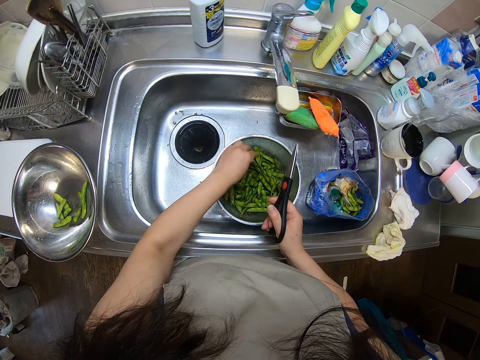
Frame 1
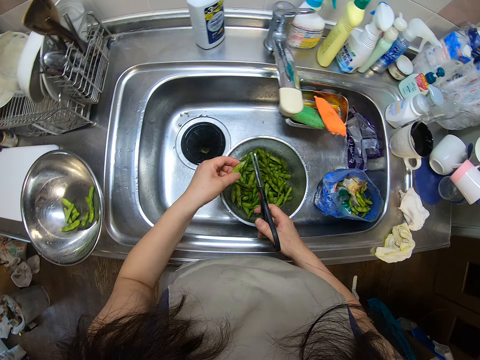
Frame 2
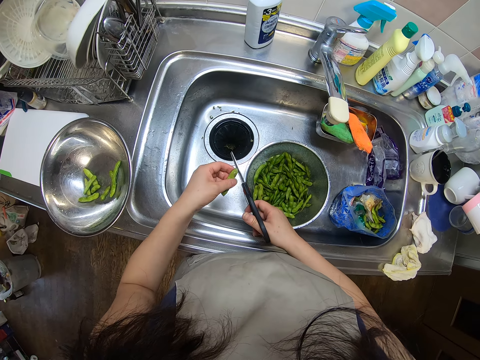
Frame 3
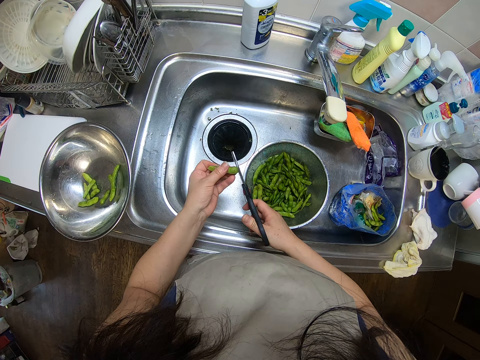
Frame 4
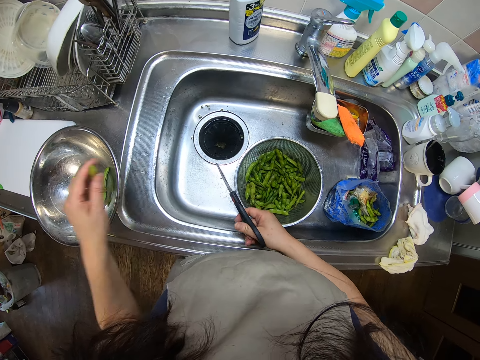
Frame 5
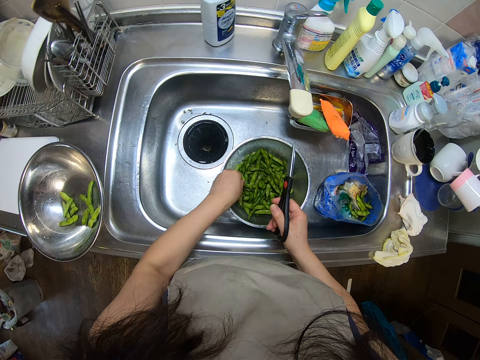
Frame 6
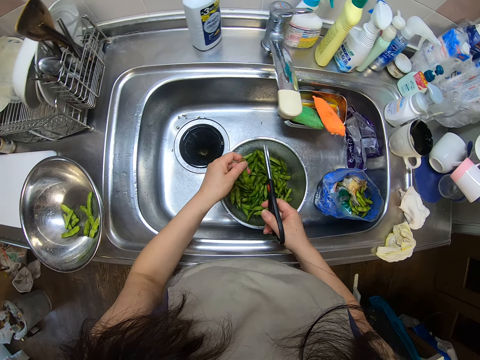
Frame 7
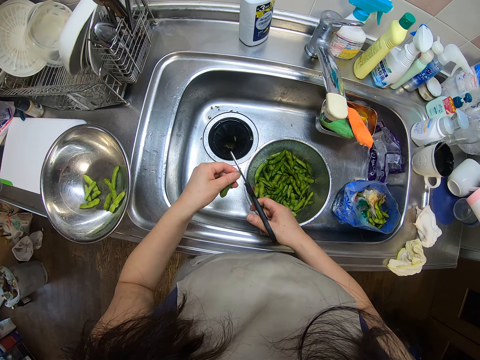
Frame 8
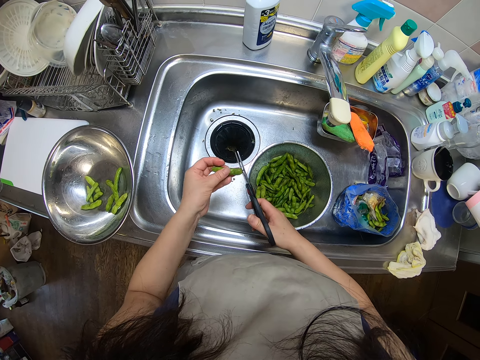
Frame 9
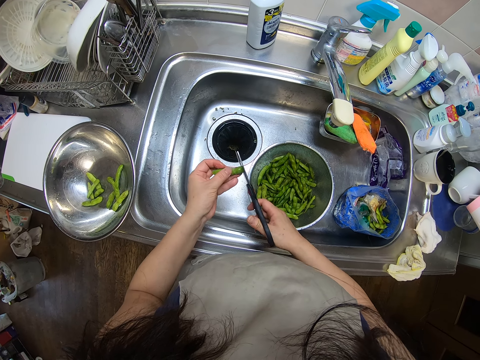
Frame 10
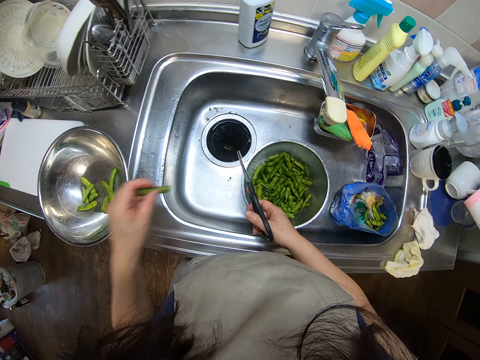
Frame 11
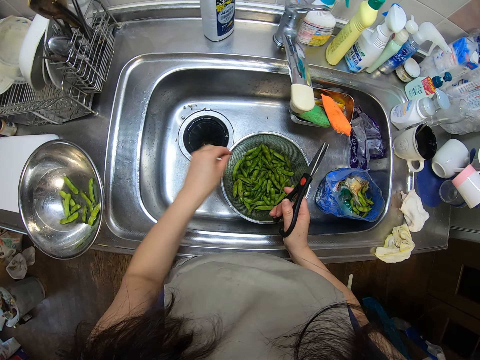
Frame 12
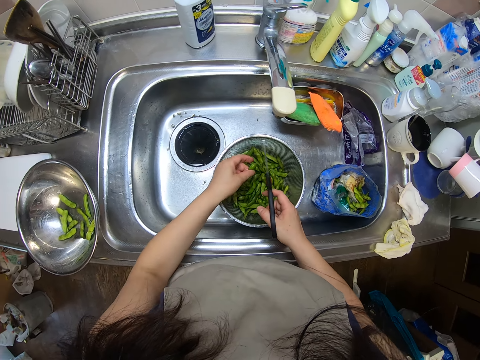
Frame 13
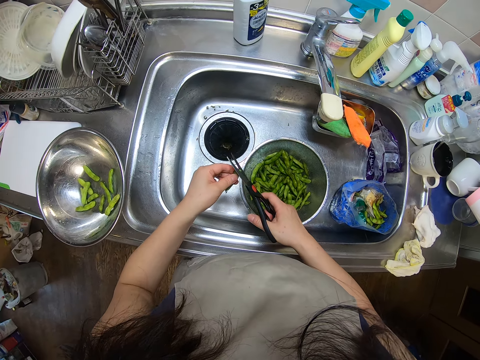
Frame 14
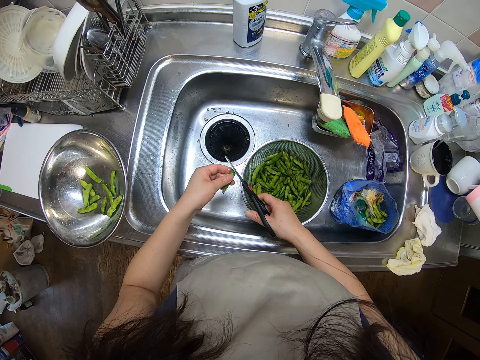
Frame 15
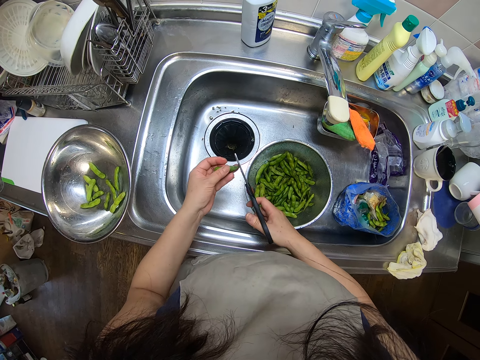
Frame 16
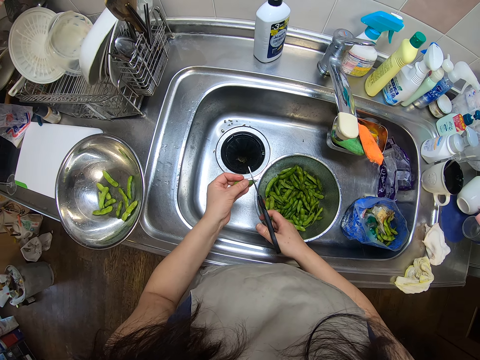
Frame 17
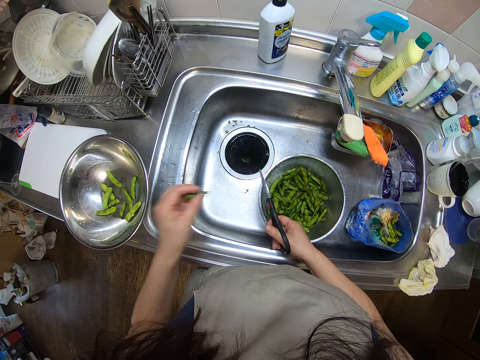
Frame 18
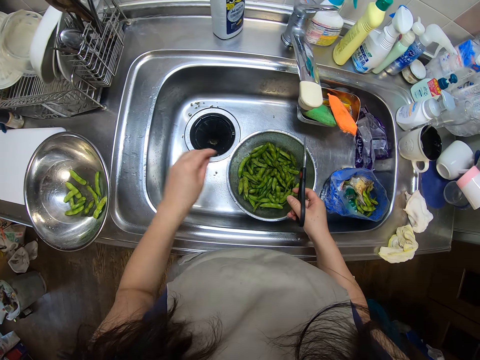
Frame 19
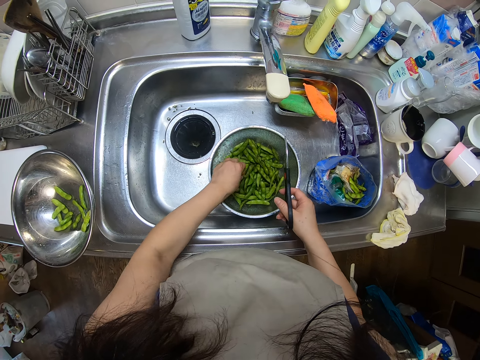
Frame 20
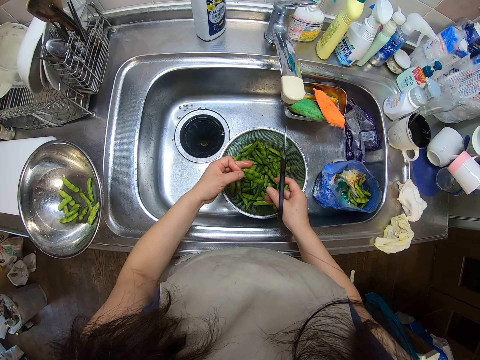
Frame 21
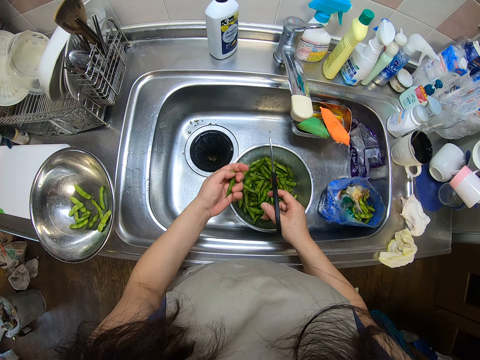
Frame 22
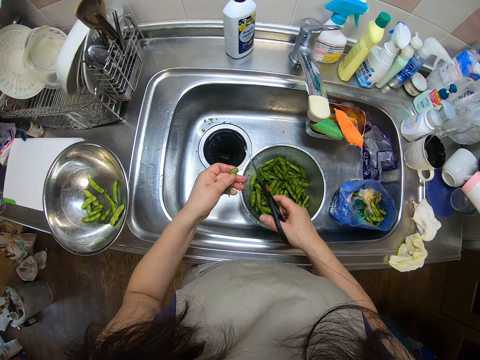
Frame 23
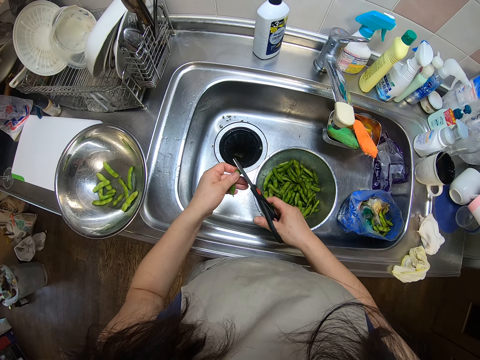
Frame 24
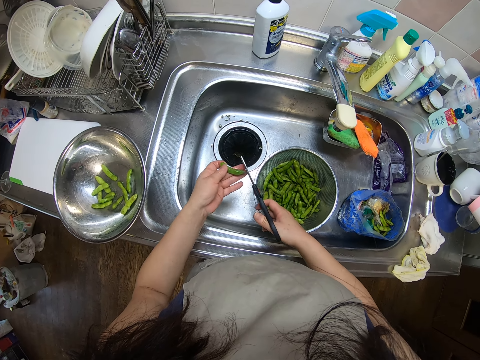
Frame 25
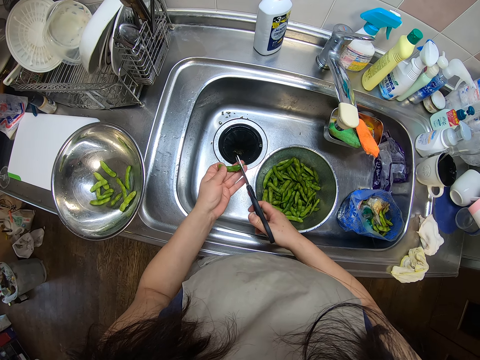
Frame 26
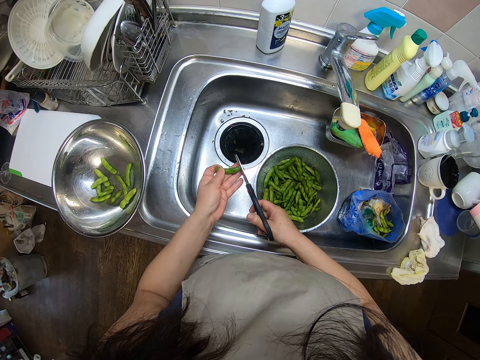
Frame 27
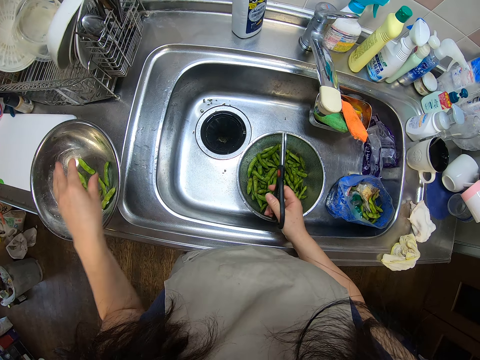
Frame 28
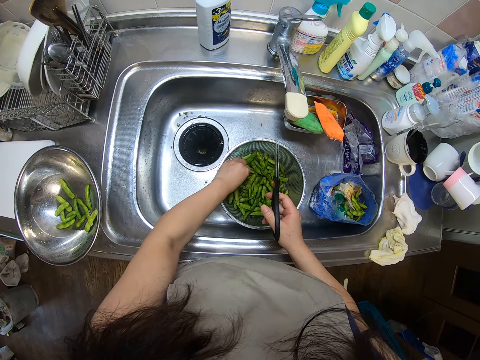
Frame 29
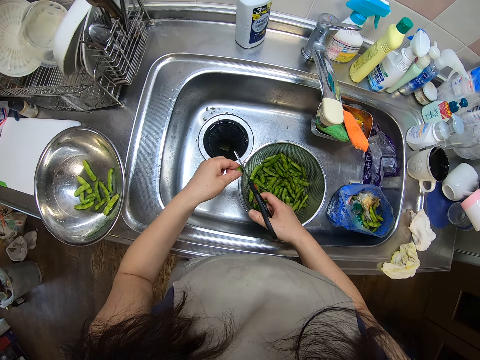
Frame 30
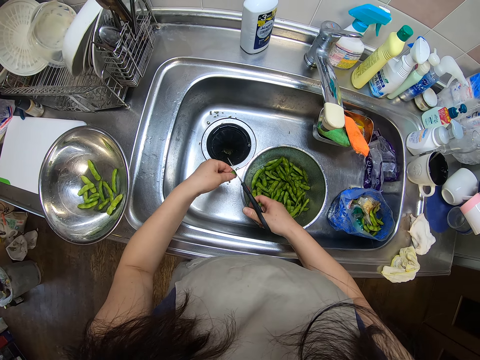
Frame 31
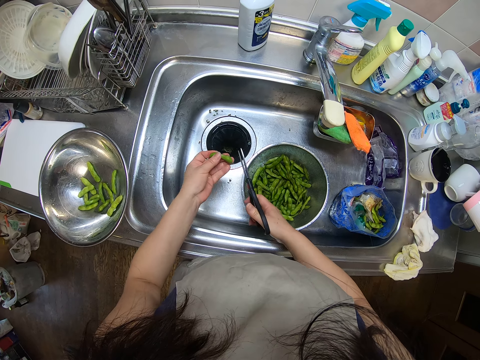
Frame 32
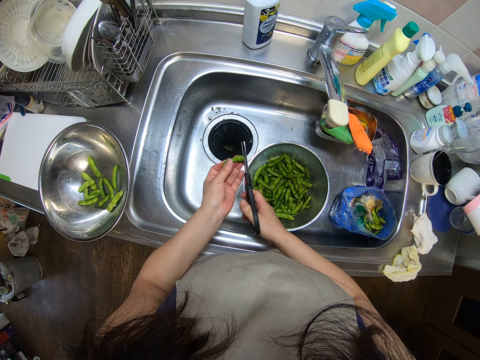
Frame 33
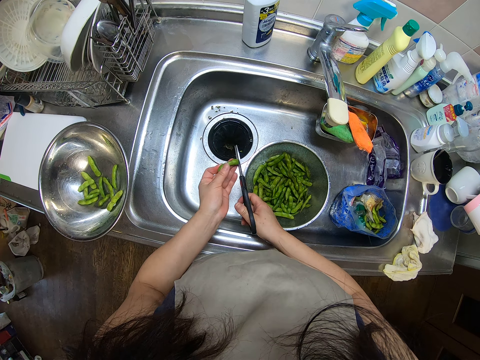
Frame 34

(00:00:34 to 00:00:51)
The camera wearer picks a green bean from the sieve in the kitchen sink with her left hand. She cuts the edges of the green bean with the scissors in her right hand. She drops the bean in the bowl on the kitchen sink with her left hand. She picks a green bean from the sieve in the kitchen sink with her left hand. She cuts the edges of the green bean with the scissors in her right hand. She drops the bean in the bowl on the kitchen sink with her left hand. She picks a green bean from the sieve in the kitchen sink with her left hand. She cuts the edges of the green bean with the scissors in her right hand. She drops the bean in the bowl on the kitchen sink with her left hand. She picks a green bean from the sieve in the kitchen sink with her left hand. She turns the green bean in her left hand. She puts a pea pod in the sieve dish in the sink. She cuts the edges of the green bean with the scissors in her right hand. She drops the bean in the bowl on the kitchen sink with her left hand. She picks a green bean from the sieve in the kitchen sink with her left hand. She cuts the edges of the green bean with the scissors in her right hand.

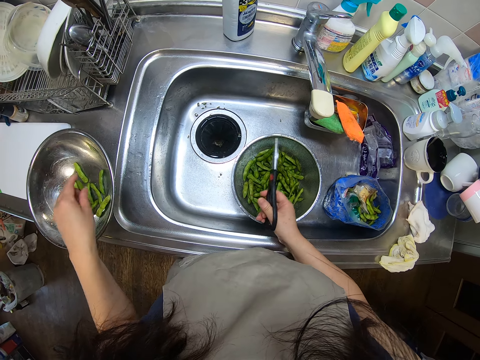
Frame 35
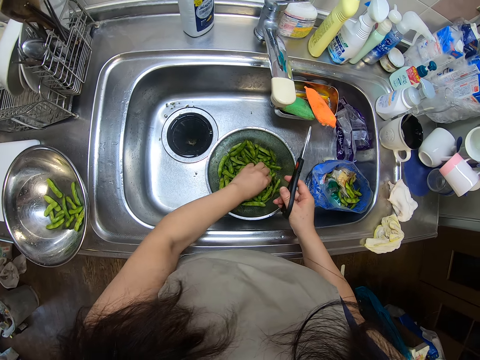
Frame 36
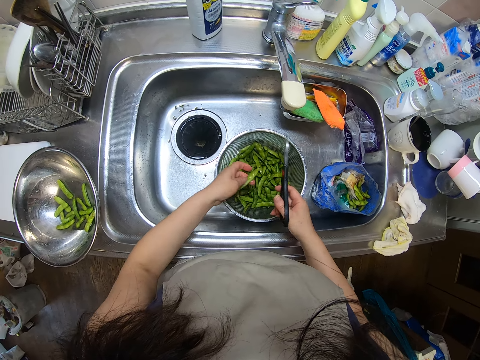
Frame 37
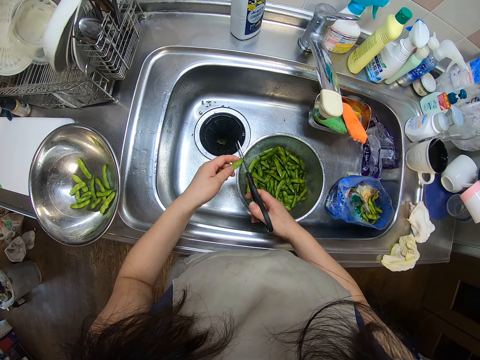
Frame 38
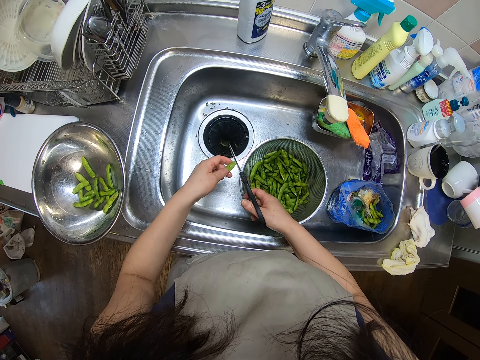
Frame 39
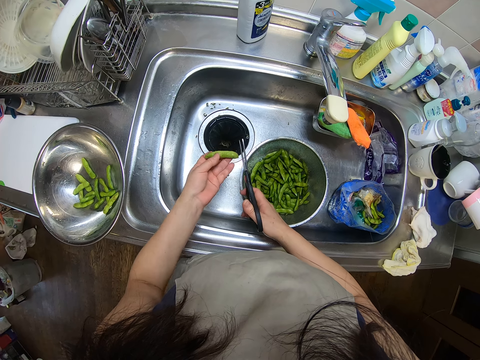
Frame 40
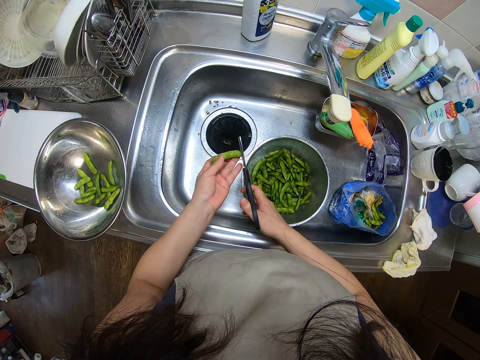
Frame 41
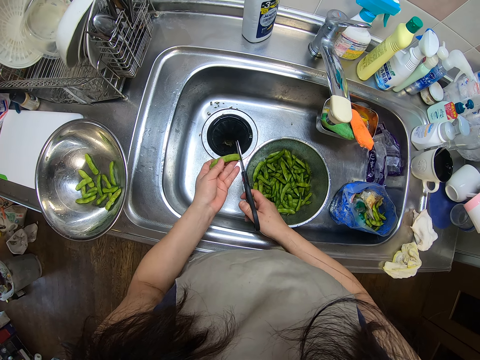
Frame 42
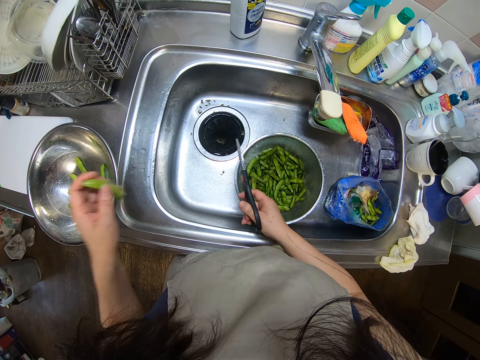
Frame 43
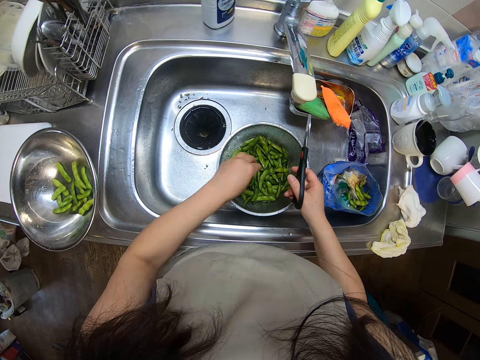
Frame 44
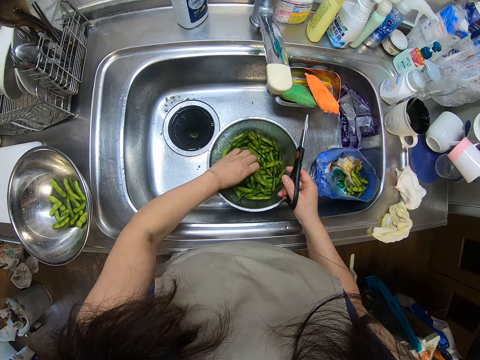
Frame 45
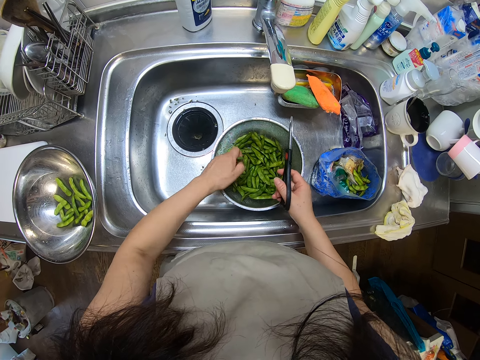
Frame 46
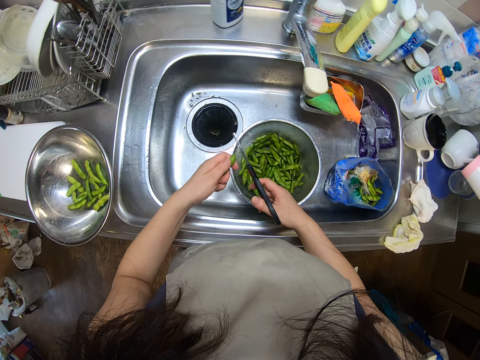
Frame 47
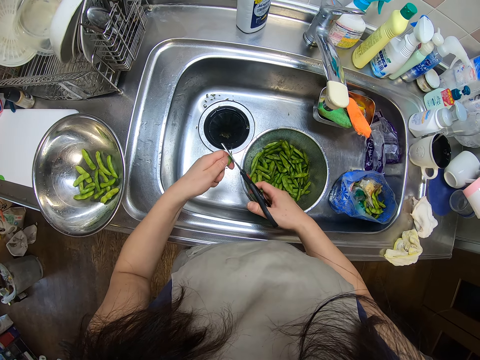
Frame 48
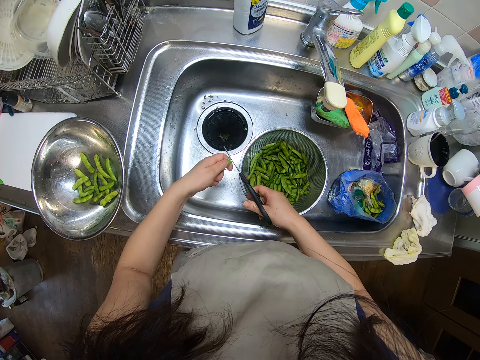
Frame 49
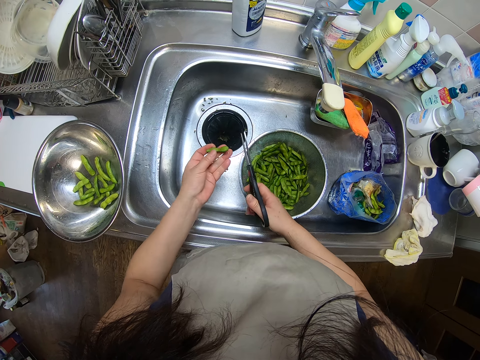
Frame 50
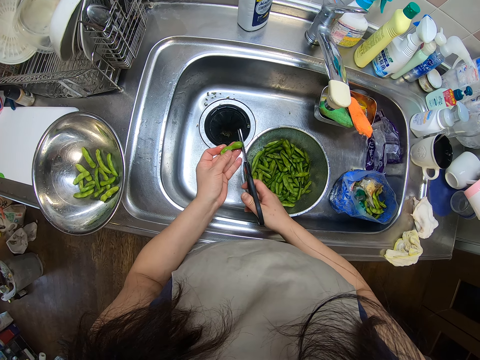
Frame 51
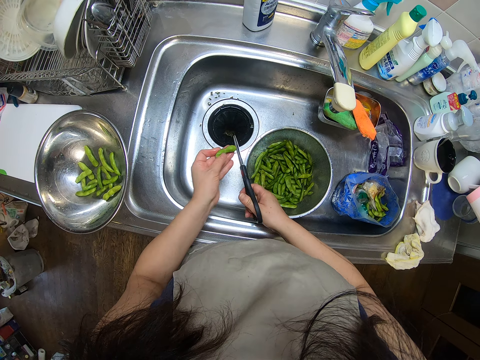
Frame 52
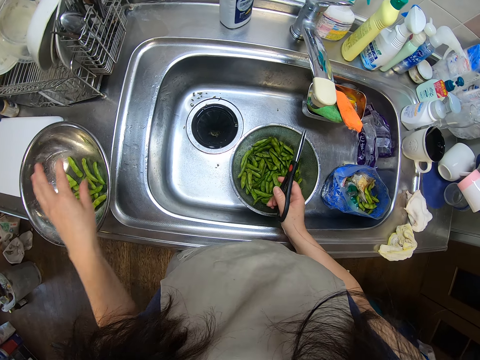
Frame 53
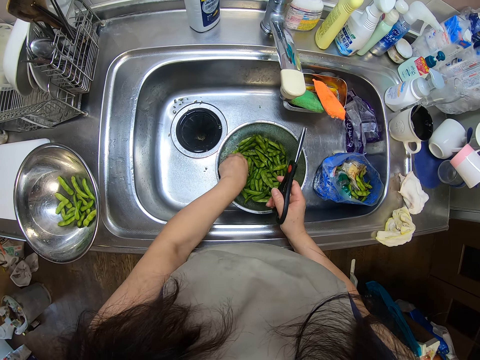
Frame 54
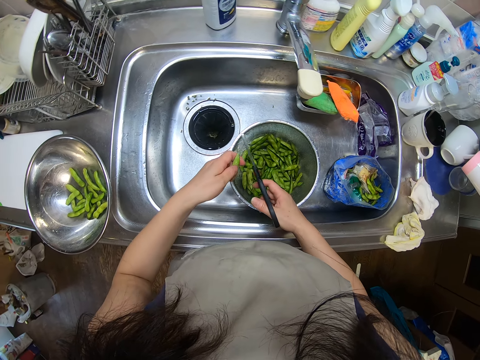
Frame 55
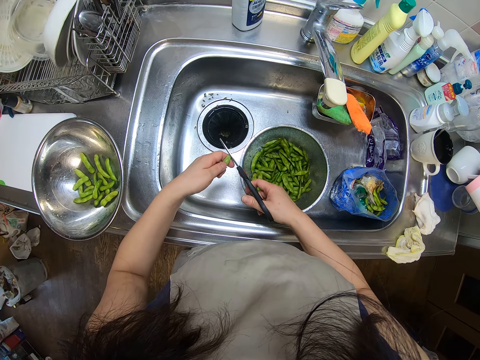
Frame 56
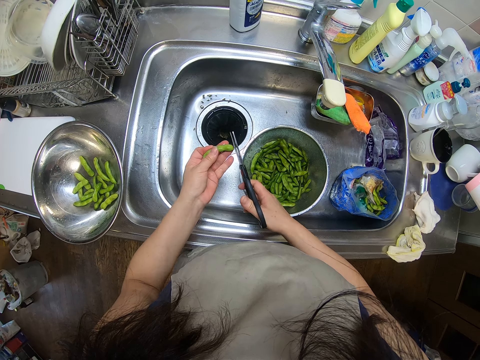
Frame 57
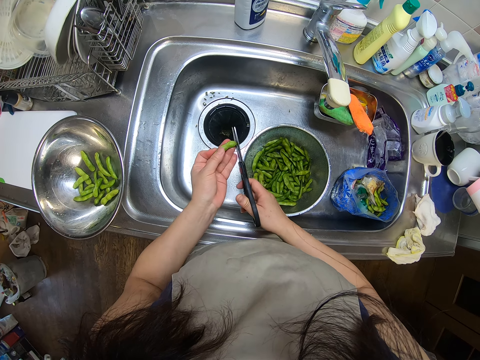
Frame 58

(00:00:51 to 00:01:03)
The camera wearer drops the bean in the bowl on the kitchen sink with her left hand. She picks a green bean from the sieve in the kitchen sink with her left hand. She cuts the edges of the green bean with the scissors in her right hand. She drops the bean in the bowl on the kitchen sink with her left hand. She picks a green bean from the sieve in the kitchen sink with her left hand. She cuts the edges of the green bean with the scissors in her right hand. She drops the bean in the bowl on the kitchen sink with her left hand. She picks a green bean from the sieve in the kitchen sink with her left hand. She cuts the edges of the green bean with the scissors in her right hand.
